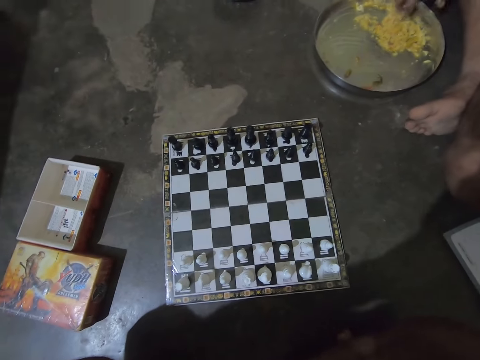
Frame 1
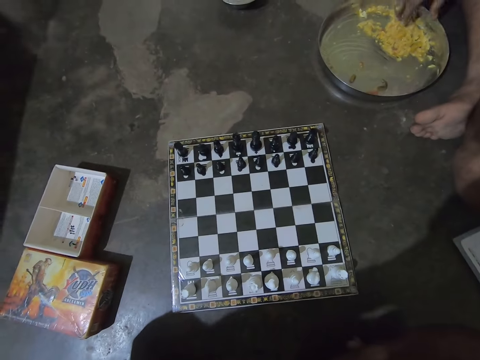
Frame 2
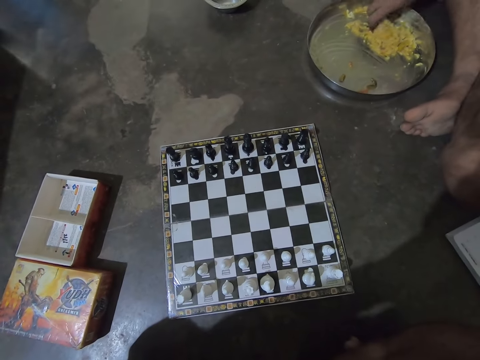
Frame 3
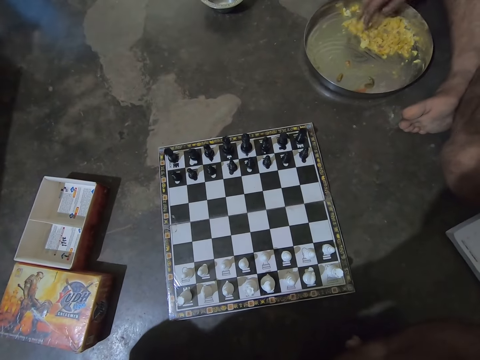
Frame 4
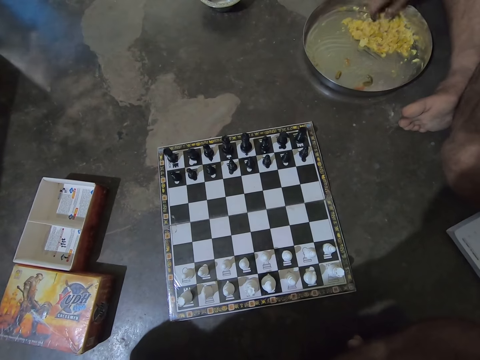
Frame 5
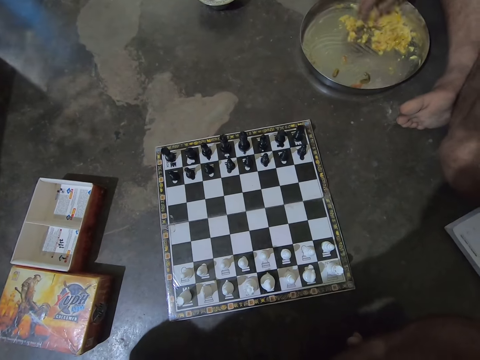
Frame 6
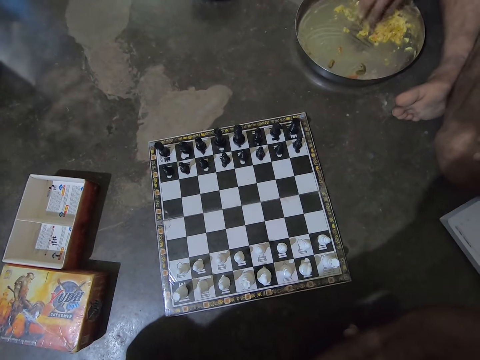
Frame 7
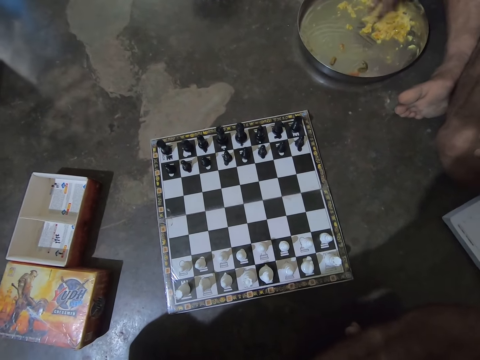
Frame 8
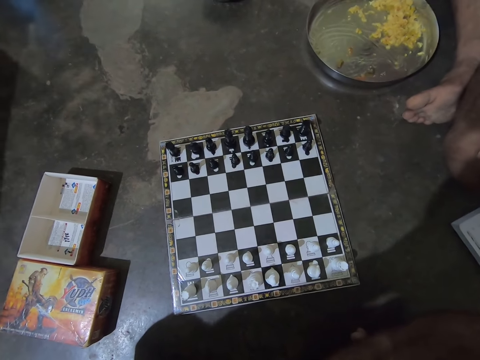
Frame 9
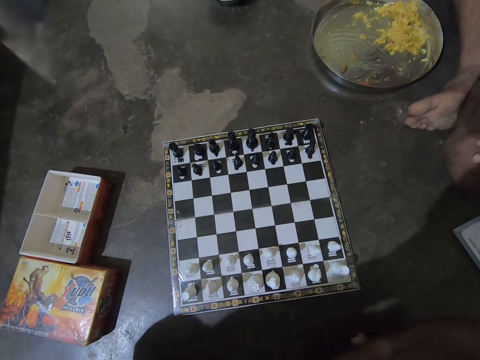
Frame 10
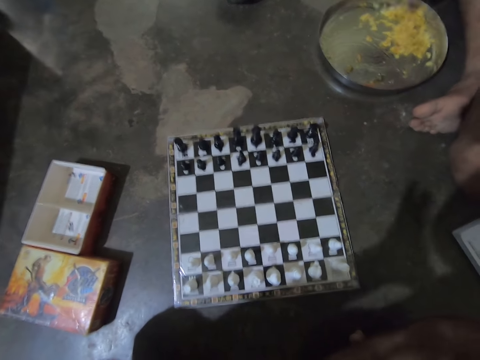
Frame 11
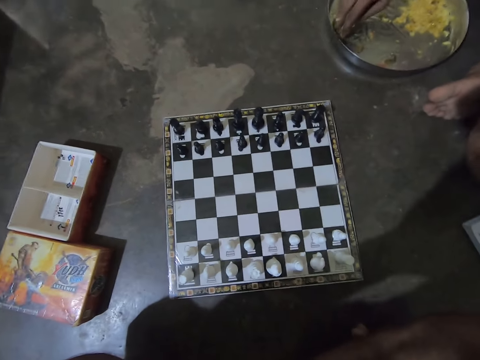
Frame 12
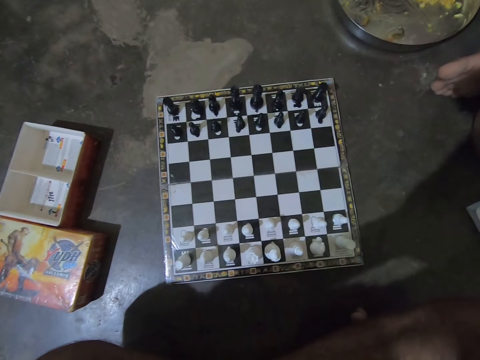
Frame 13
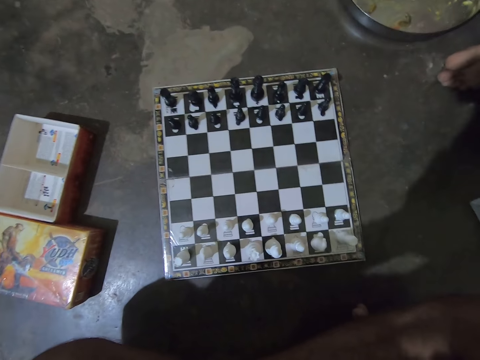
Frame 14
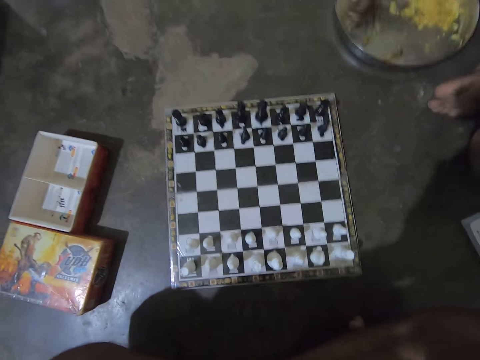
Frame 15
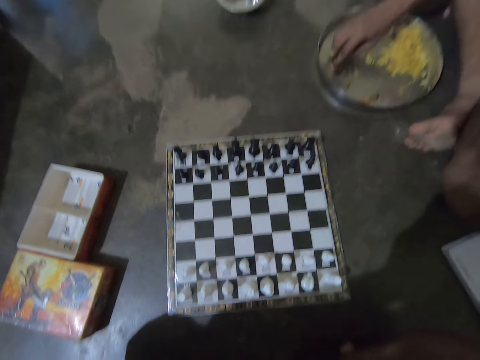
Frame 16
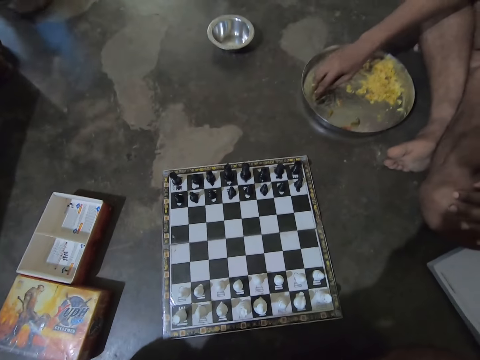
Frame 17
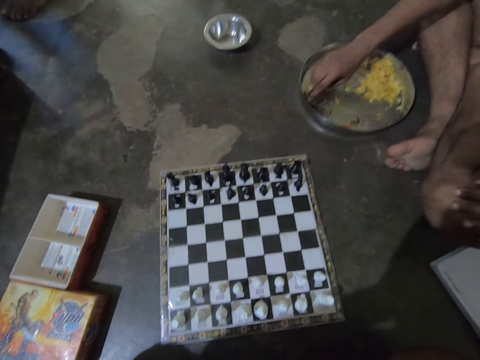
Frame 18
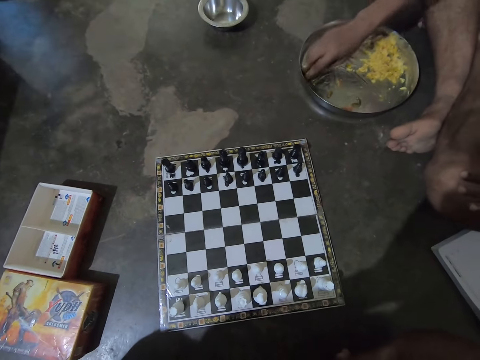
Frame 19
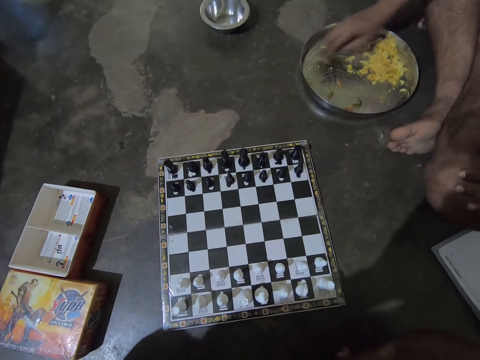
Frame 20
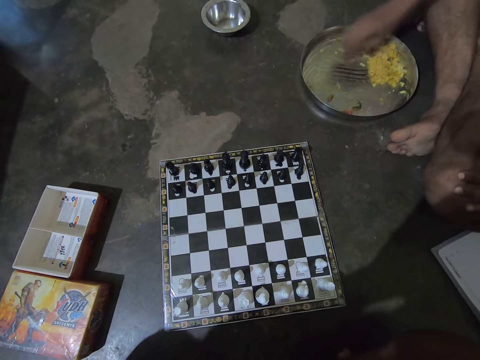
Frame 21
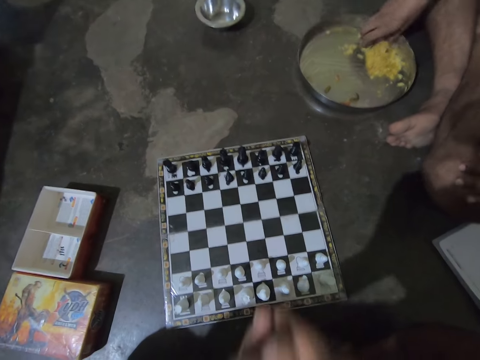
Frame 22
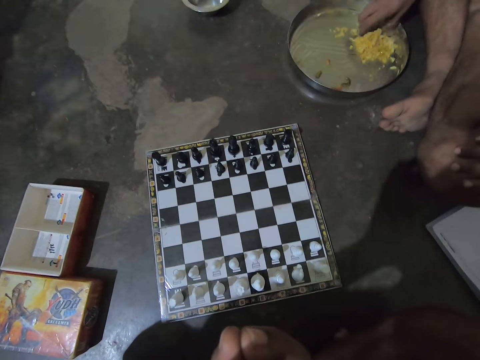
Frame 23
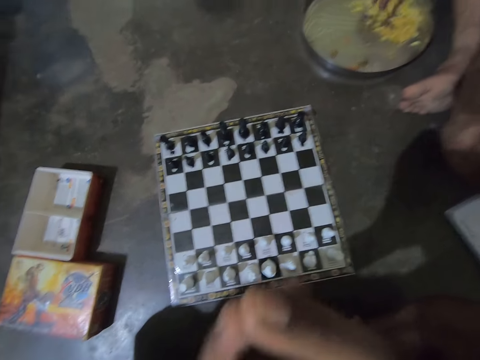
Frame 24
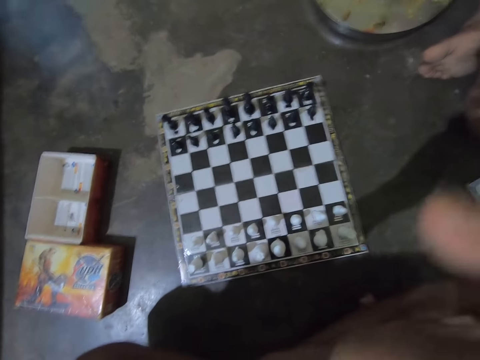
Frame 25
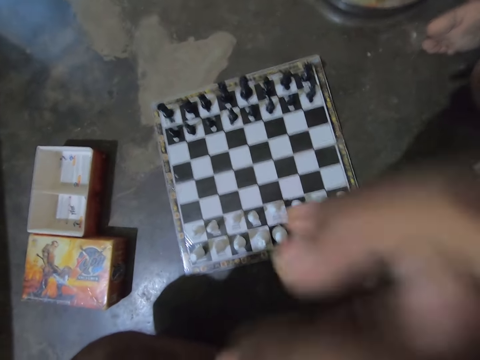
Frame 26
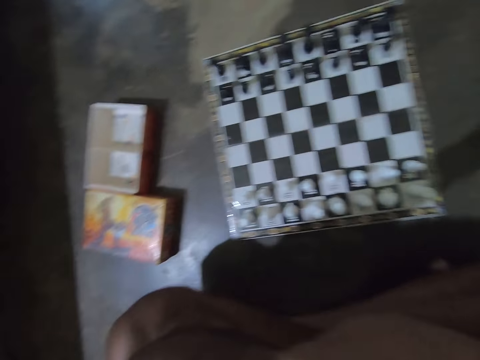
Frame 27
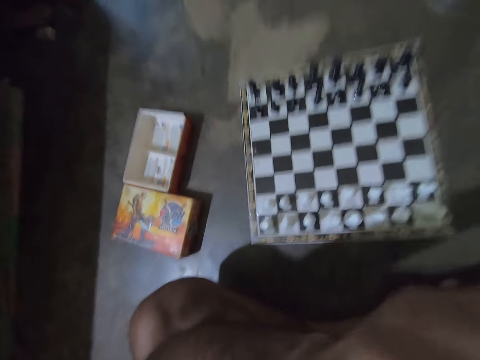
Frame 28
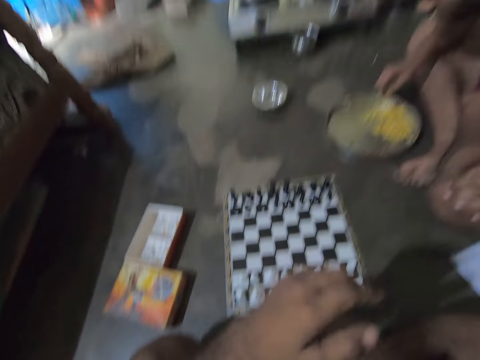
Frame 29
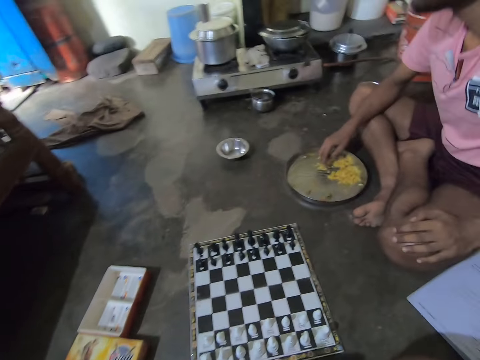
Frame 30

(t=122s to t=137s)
A man mixes food in a plate with a hand. Another man moves around a room. The camera wearer rubs hands together. He touches his face with his right hand.

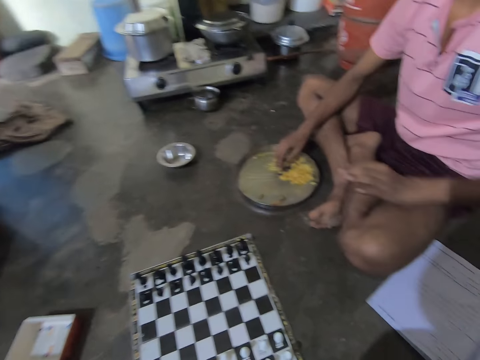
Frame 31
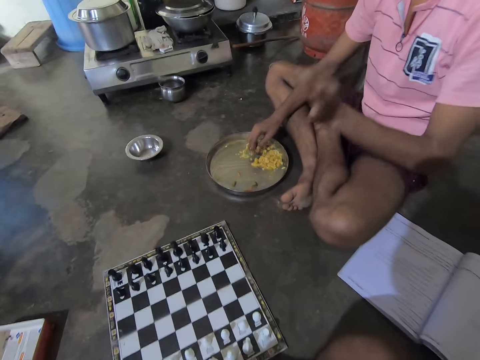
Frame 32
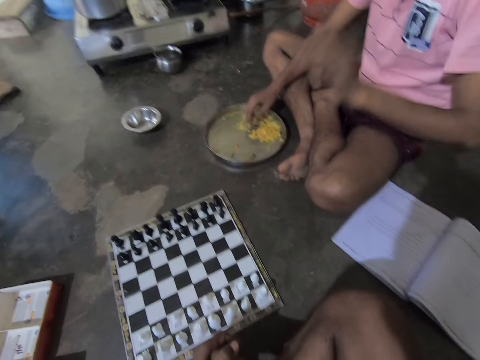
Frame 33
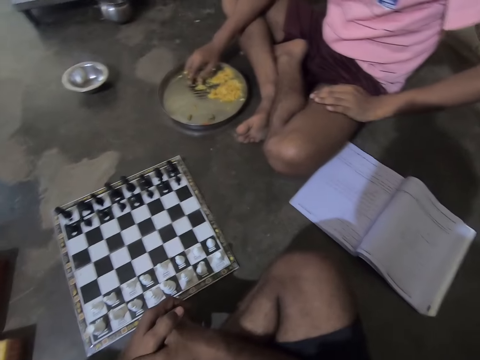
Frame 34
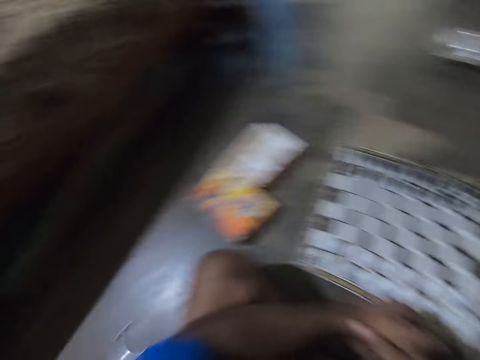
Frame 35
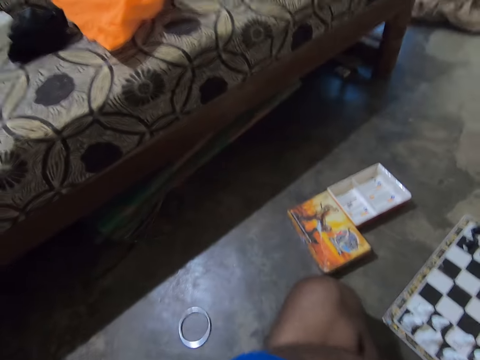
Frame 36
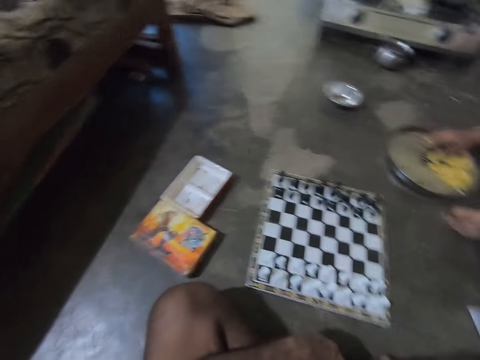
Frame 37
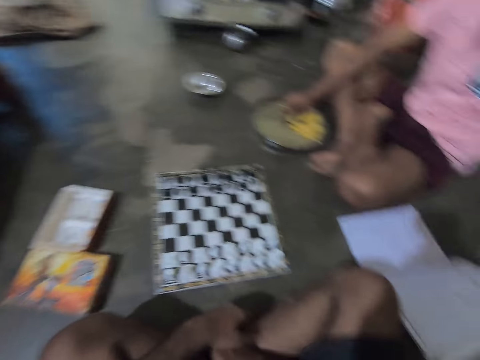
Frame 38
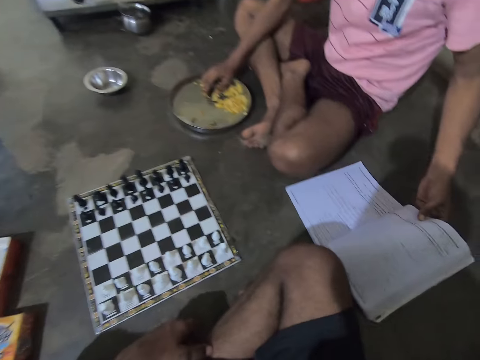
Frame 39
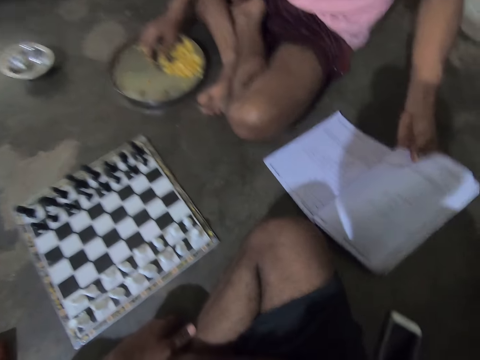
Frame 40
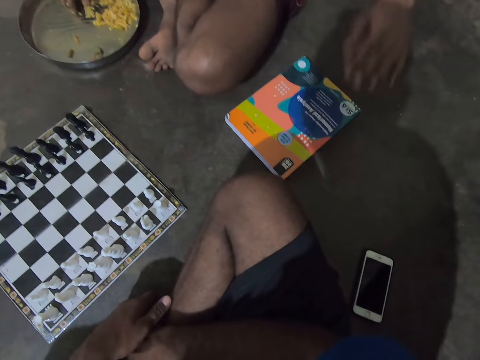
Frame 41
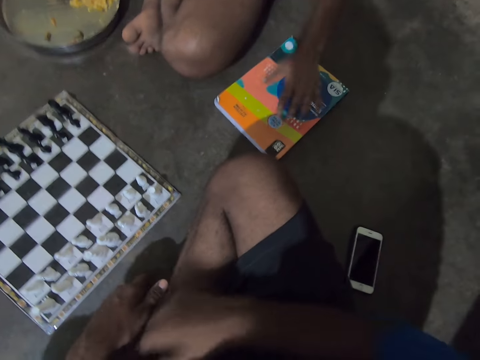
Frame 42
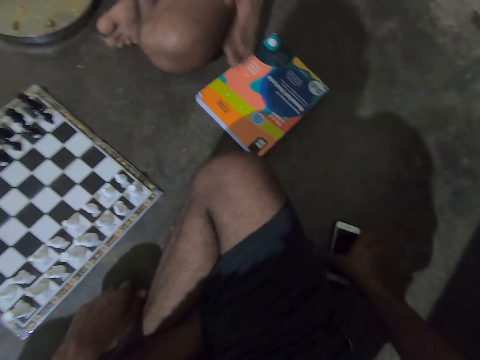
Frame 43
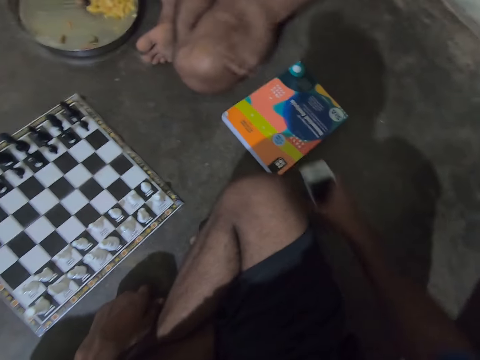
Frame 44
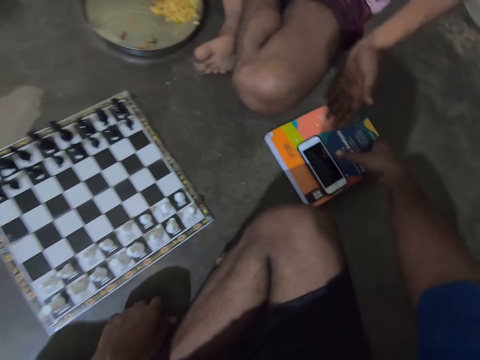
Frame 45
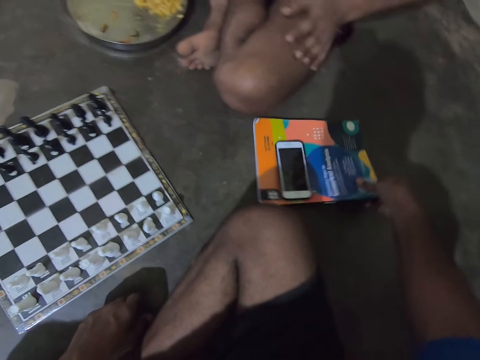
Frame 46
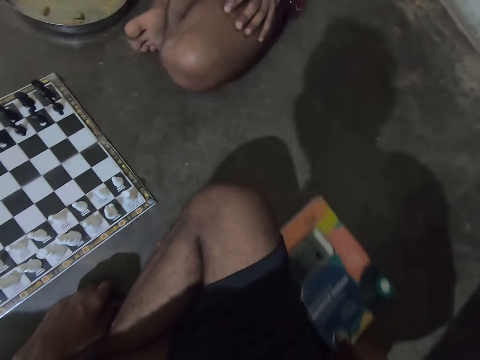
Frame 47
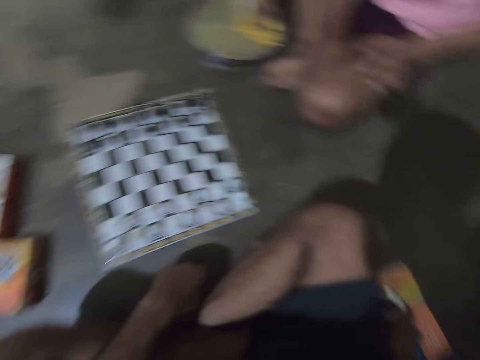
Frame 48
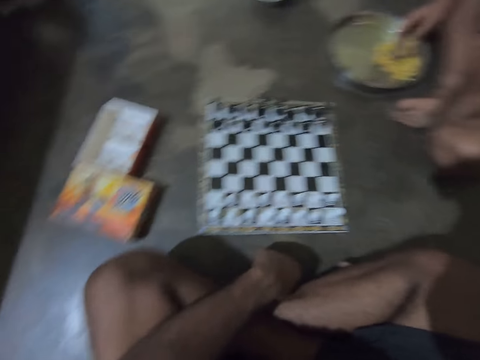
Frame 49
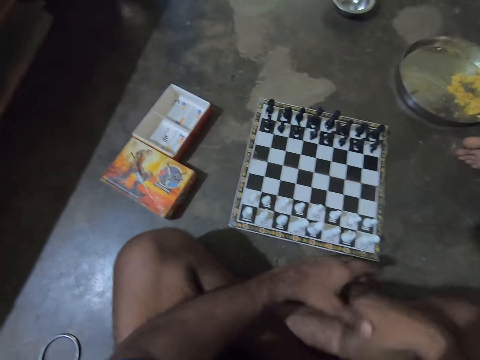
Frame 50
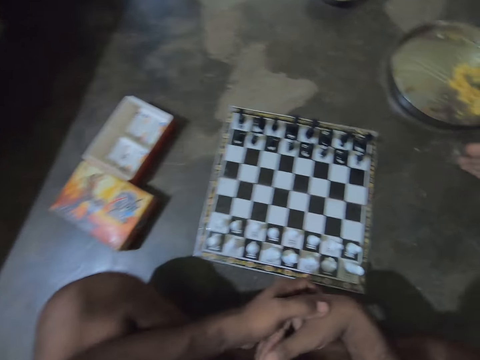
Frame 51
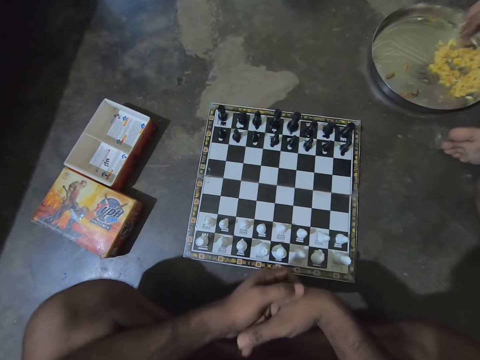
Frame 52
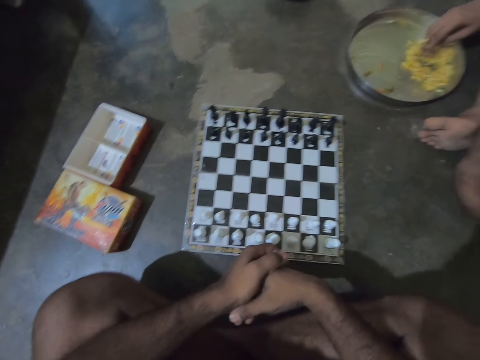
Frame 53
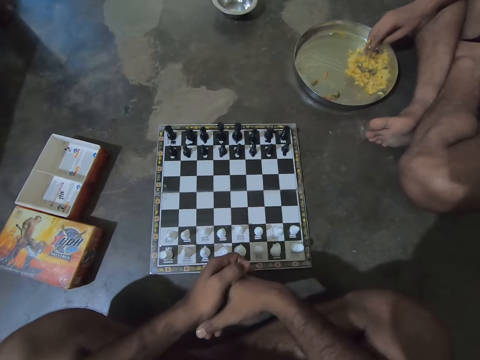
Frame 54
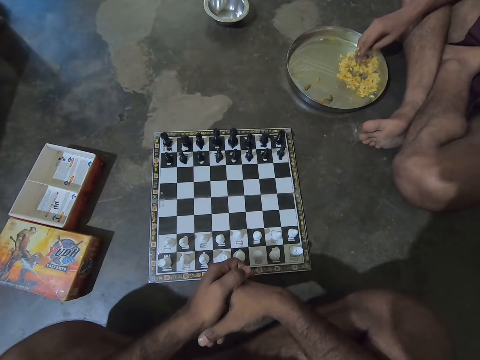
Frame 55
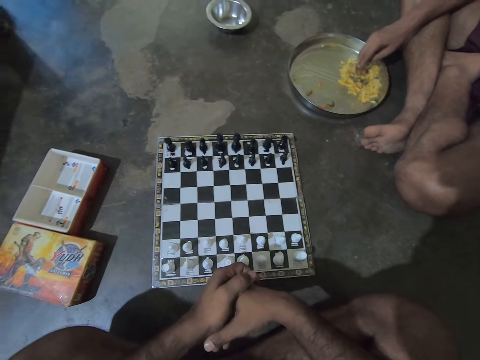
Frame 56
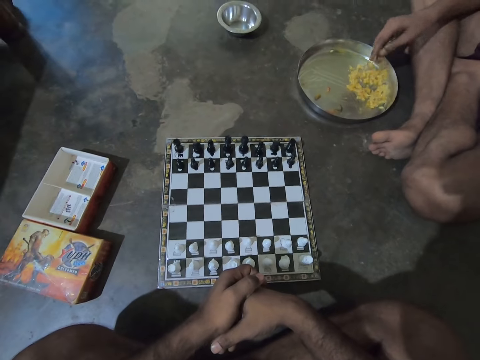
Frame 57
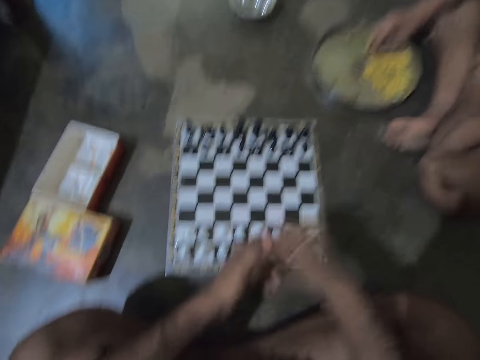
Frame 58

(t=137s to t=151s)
A man waves a hand. The camera wearer looks around the room. The man looks around the room, and closes the book on the floor with his left hand. The camera wearer picks up a mobile phone from the floor with his right hand. He drops the phone on the book on the floor. He moves the book on the floor with his right hand. He folds his hands. He looks at a chess board on the floor.
